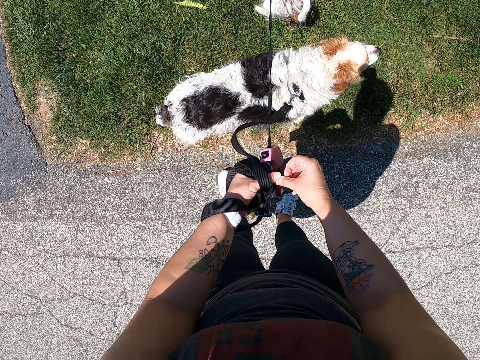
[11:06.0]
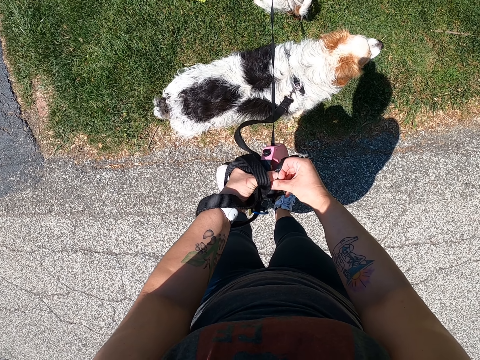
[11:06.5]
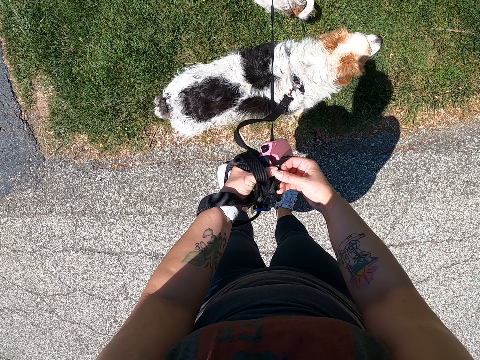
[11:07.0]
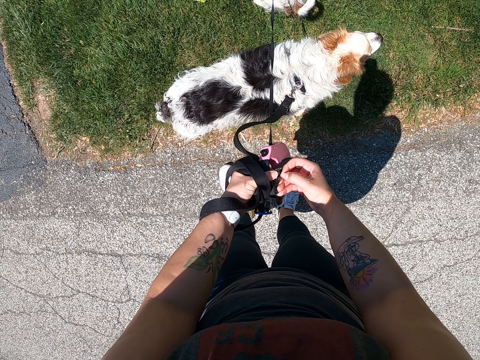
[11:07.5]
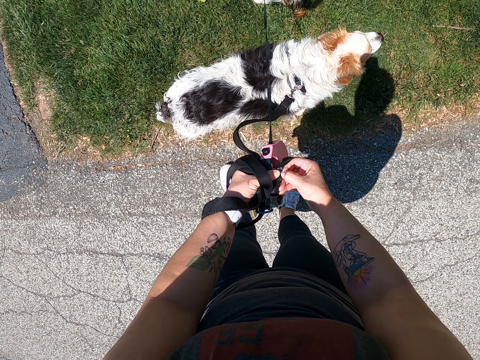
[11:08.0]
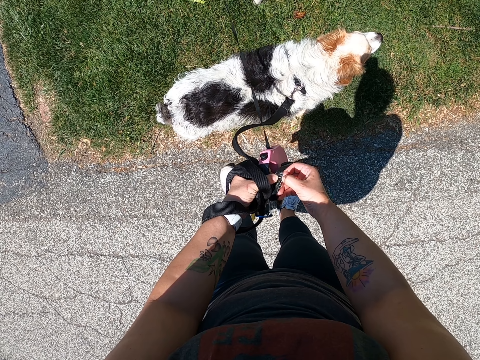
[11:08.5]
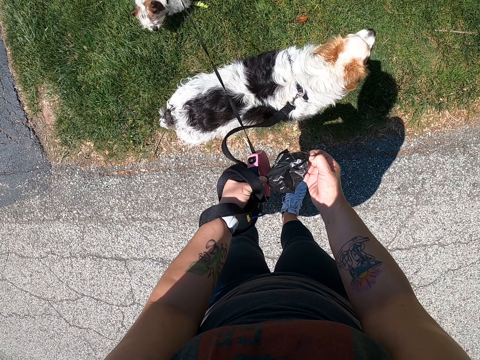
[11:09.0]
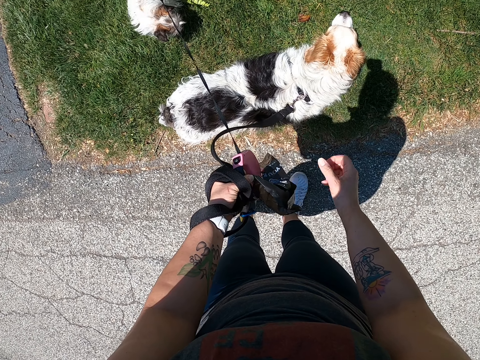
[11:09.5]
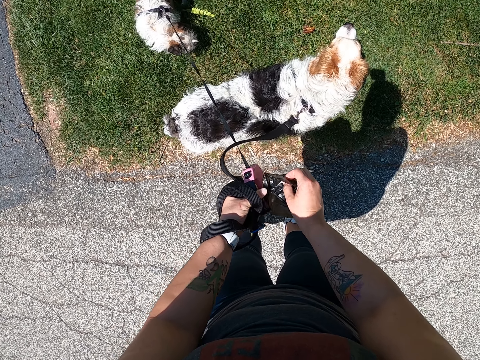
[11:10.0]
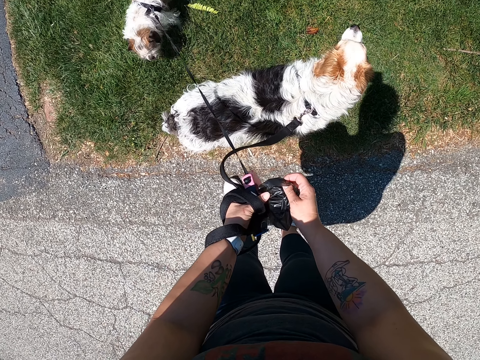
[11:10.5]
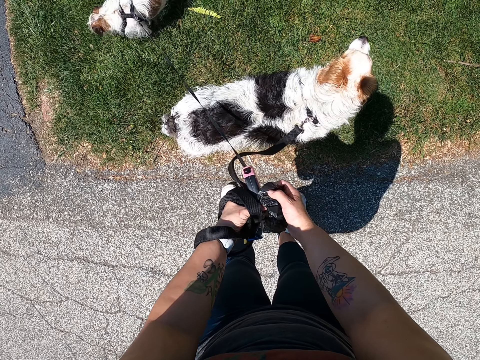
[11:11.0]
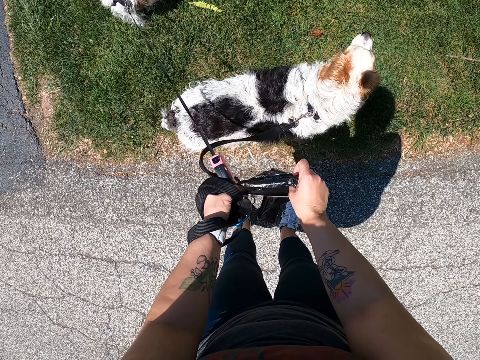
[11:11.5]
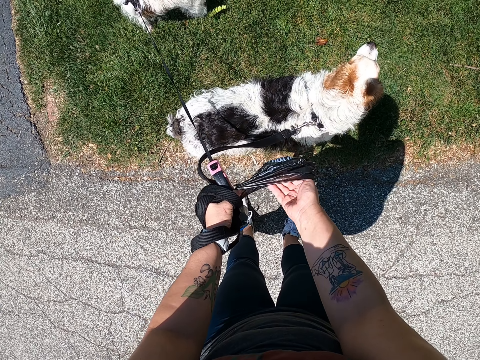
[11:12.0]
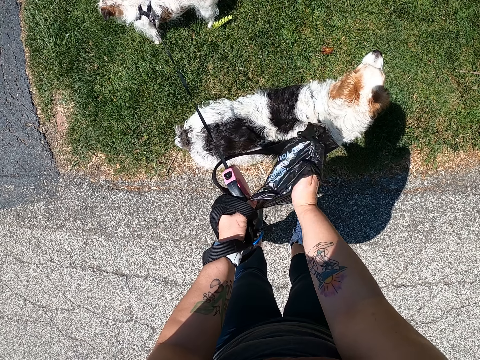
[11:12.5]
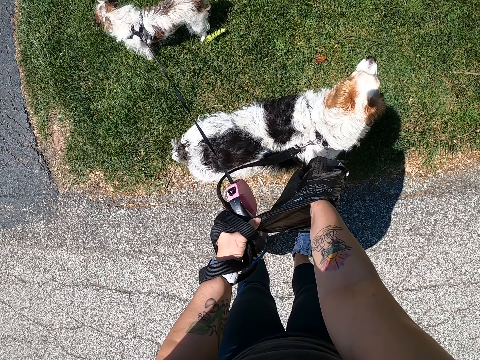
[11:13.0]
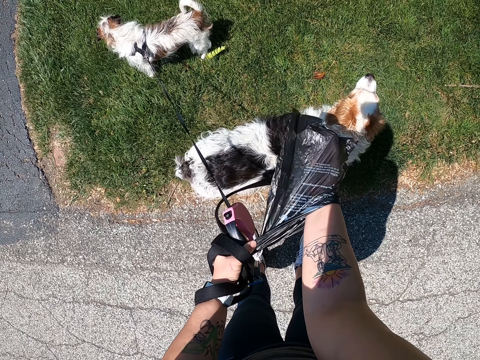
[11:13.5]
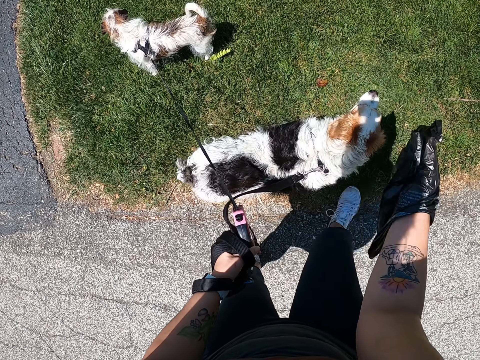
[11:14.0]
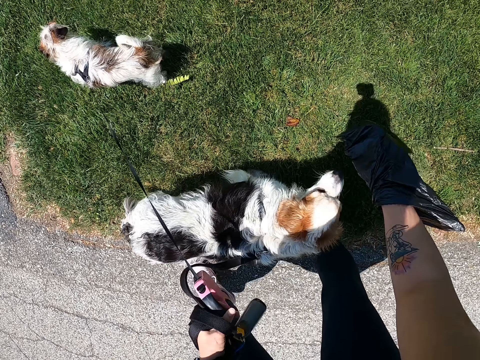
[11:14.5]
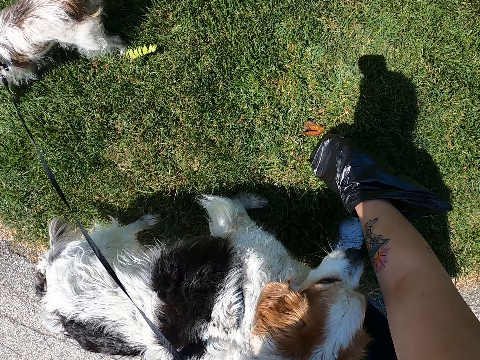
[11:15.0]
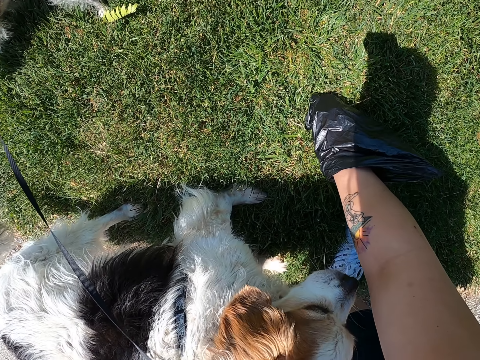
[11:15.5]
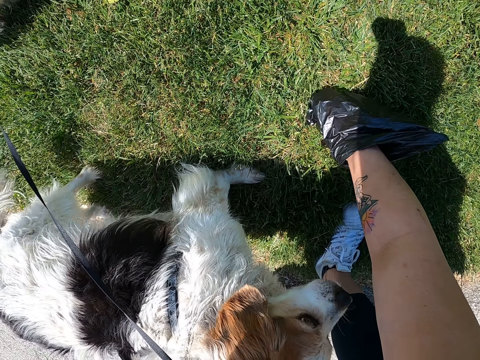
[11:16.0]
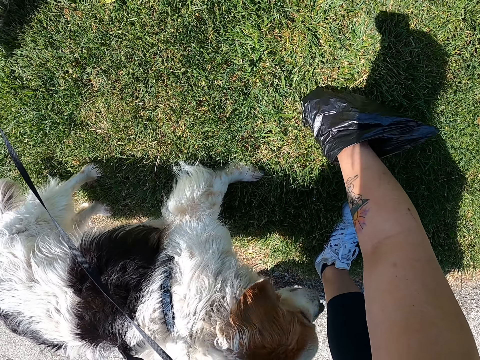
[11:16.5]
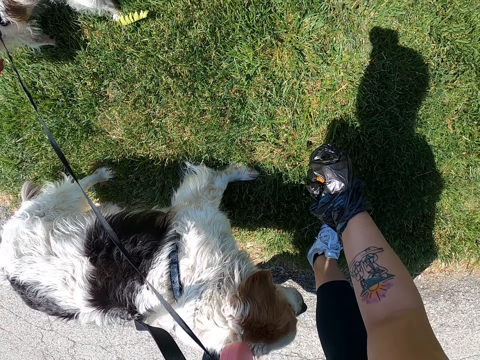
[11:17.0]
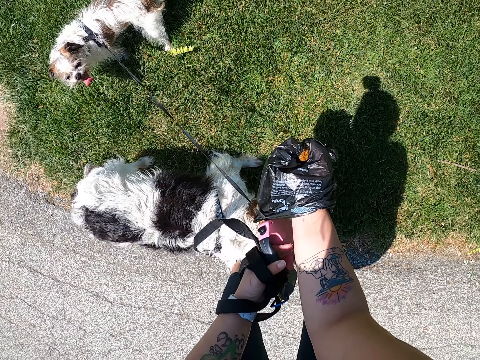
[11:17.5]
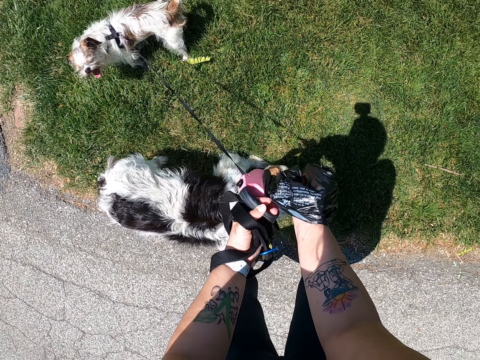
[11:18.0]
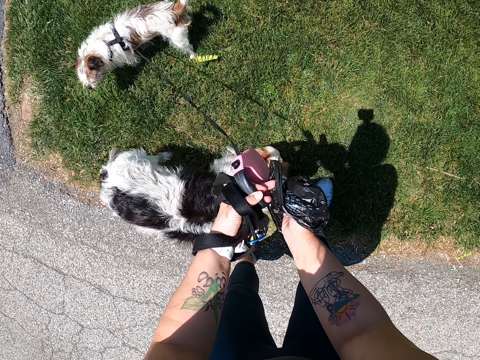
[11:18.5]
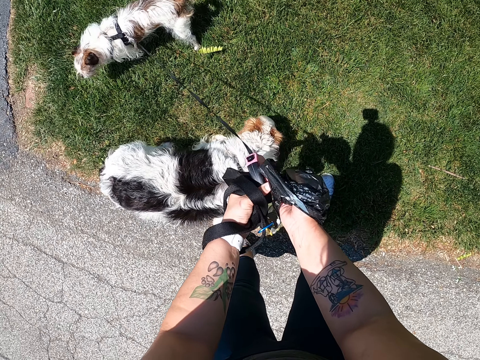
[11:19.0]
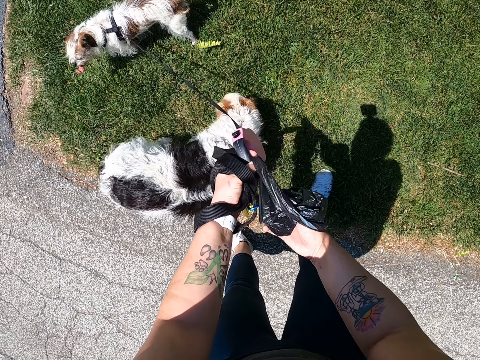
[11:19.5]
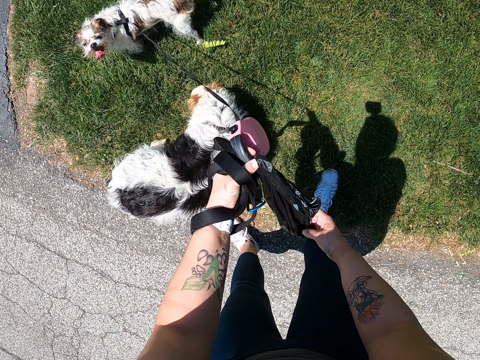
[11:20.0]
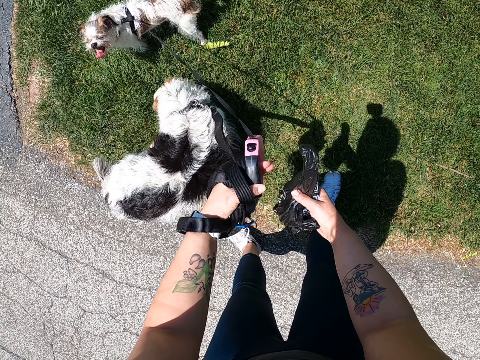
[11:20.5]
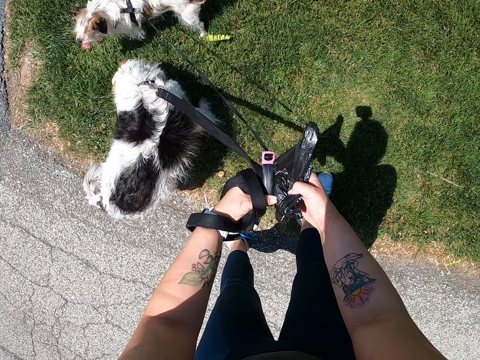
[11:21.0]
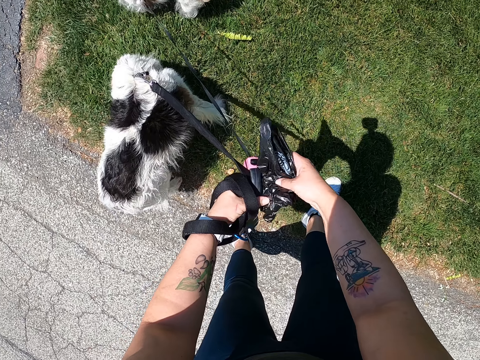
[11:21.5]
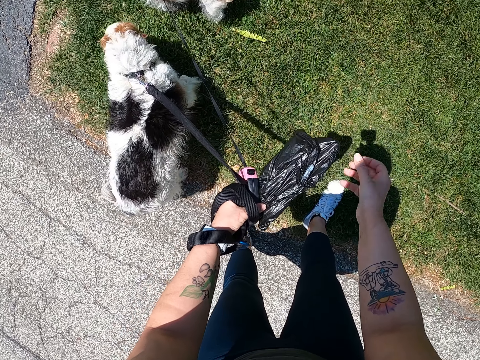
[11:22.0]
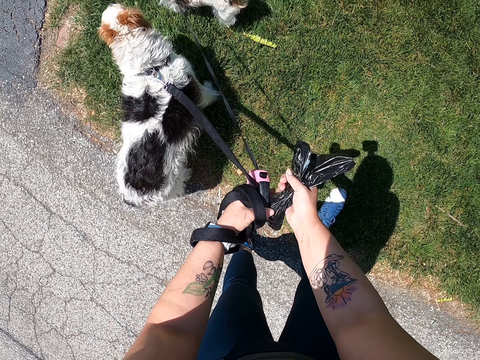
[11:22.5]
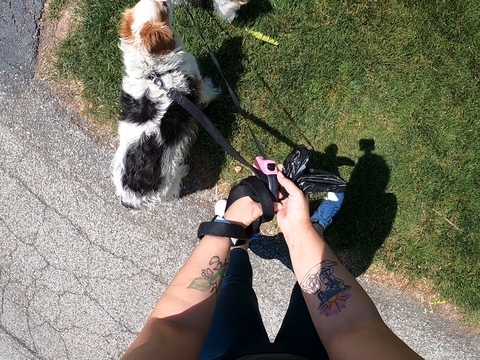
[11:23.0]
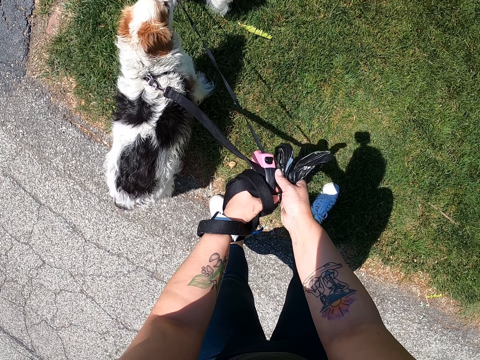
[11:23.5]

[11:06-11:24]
The camera wearer opens the black nylon or polythene paper with her hands. She dips her right hand into the black nylon. She picks up a dog poop or dog waste on the floor with her right hand with the polythene paper. She wraps the dog waste in the polythene bag. She removes her right hand from the nylon with her left hand.

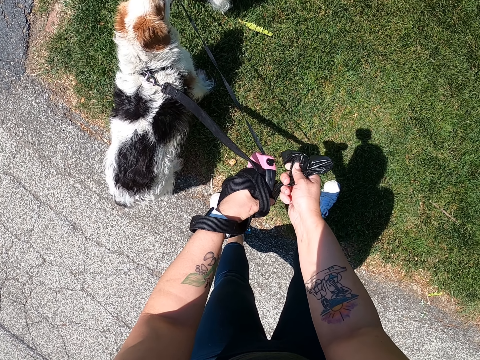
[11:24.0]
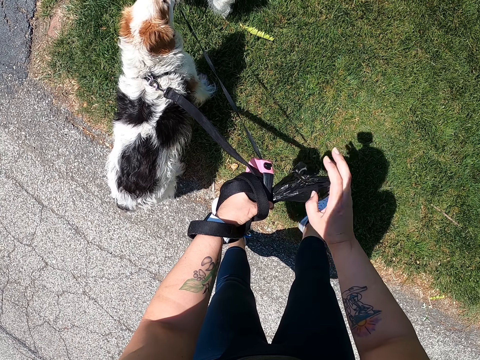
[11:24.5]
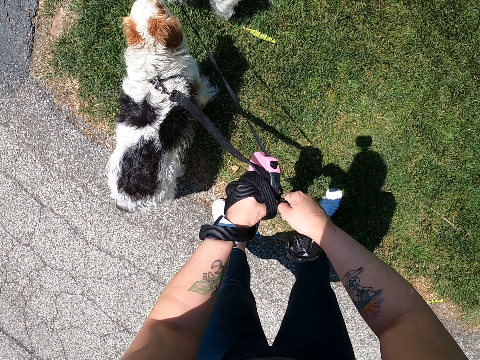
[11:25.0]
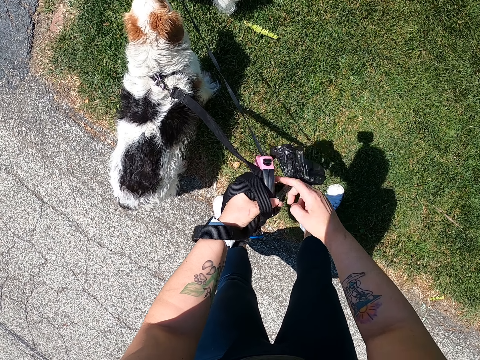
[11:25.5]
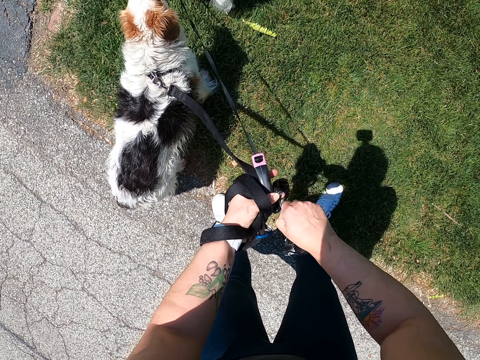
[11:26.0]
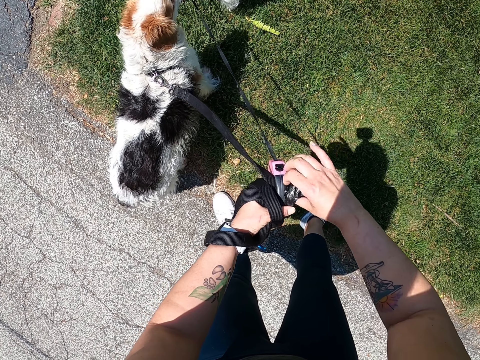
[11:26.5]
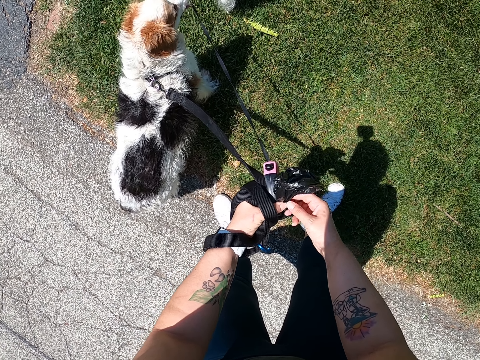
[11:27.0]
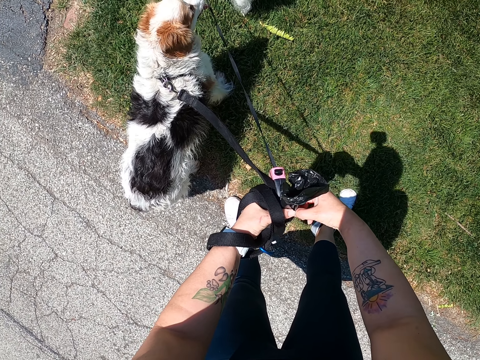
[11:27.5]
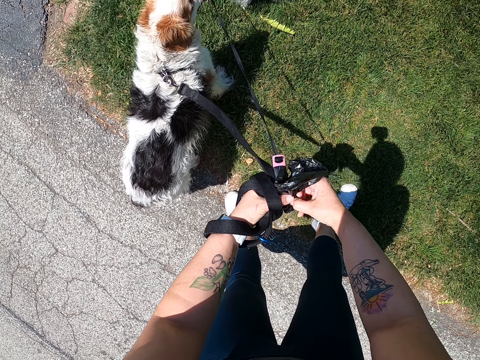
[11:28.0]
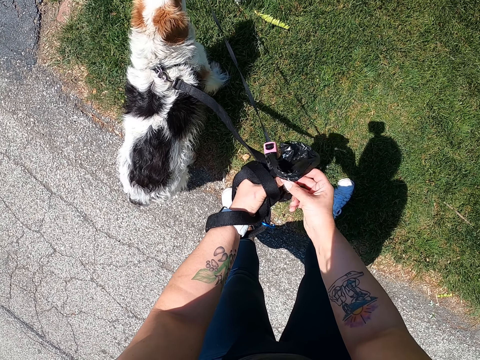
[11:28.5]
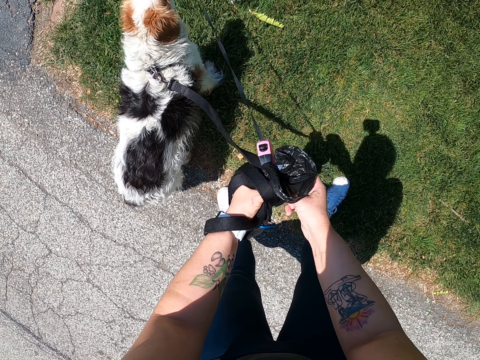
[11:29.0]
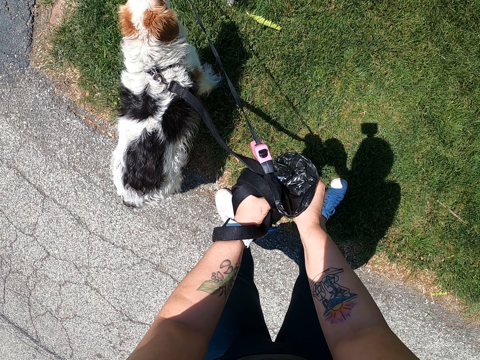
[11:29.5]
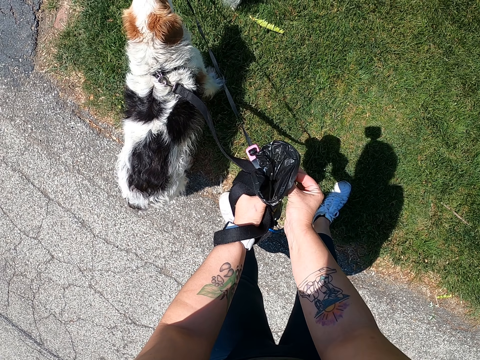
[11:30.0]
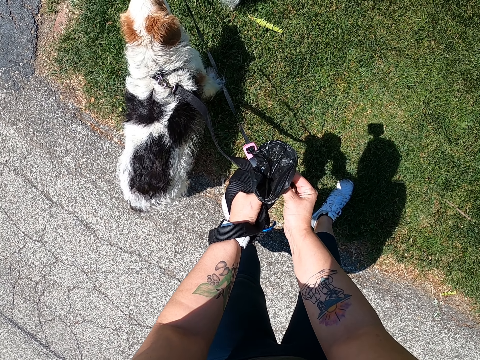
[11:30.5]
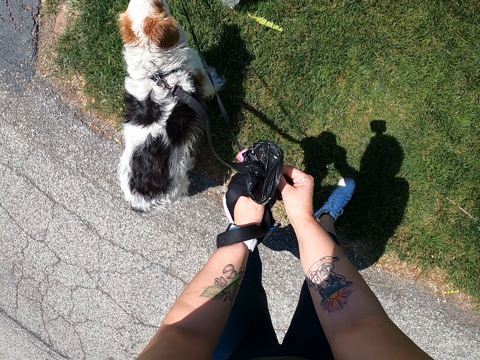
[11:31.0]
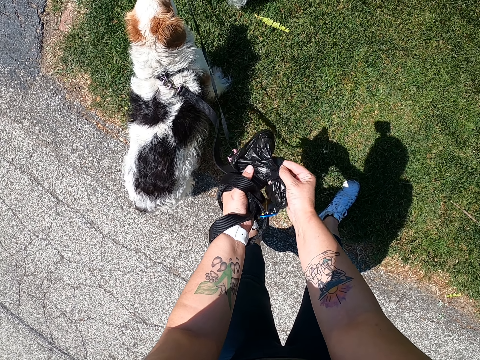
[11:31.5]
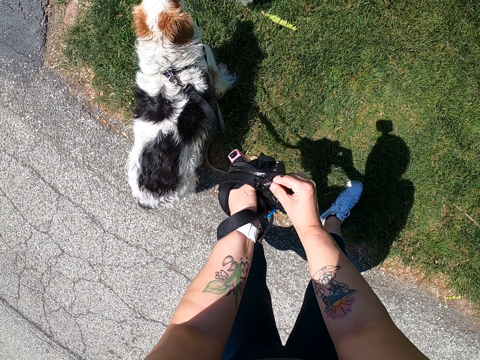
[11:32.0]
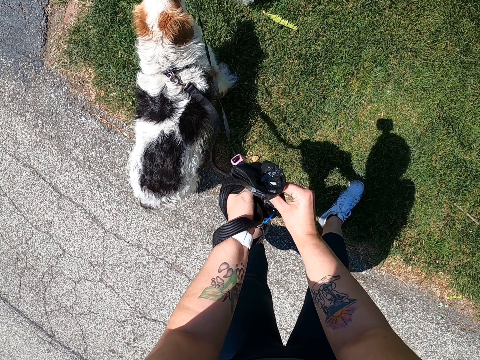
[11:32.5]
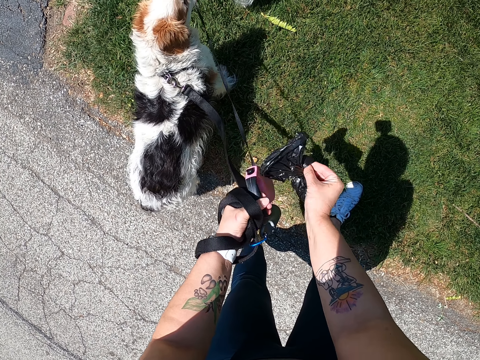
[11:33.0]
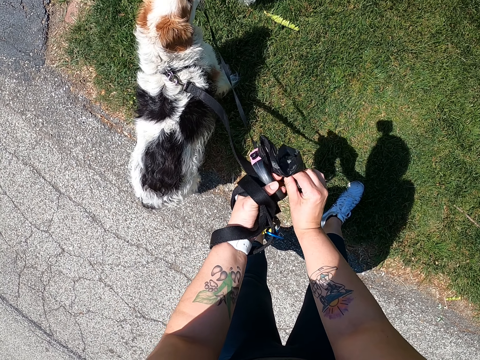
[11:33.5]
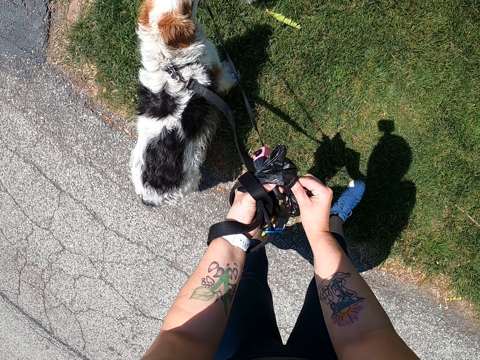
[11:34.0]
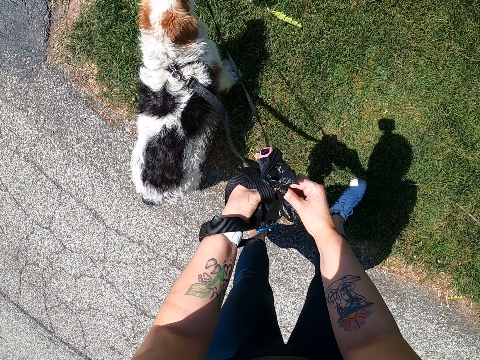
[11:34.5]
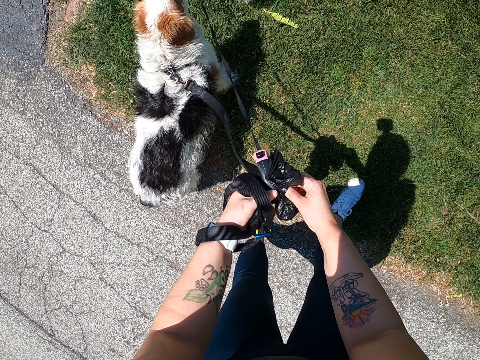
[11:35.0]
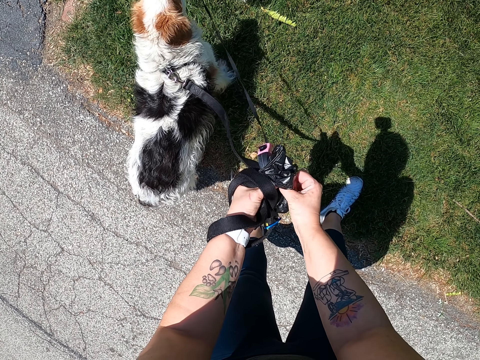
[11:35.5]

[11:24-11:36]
The camera wearer ties the nylon with her hands.
